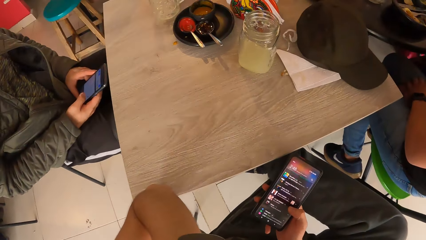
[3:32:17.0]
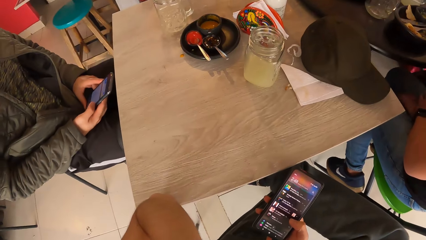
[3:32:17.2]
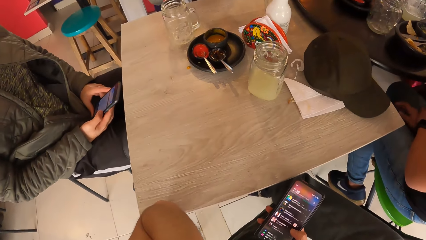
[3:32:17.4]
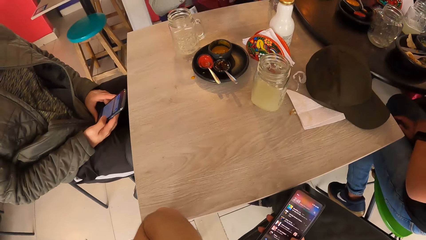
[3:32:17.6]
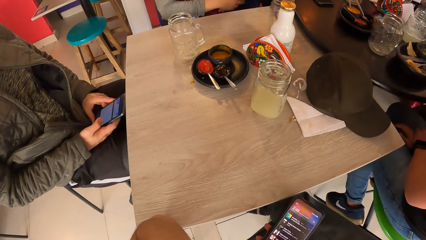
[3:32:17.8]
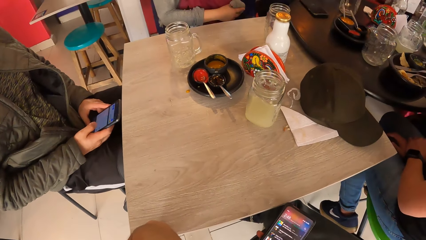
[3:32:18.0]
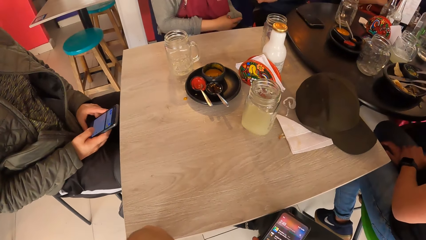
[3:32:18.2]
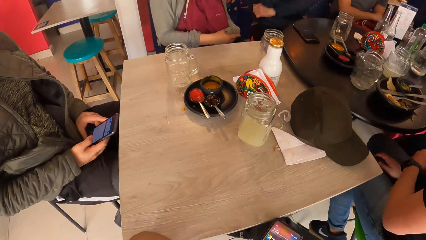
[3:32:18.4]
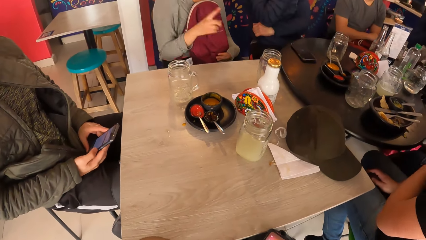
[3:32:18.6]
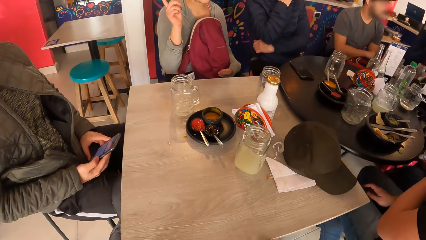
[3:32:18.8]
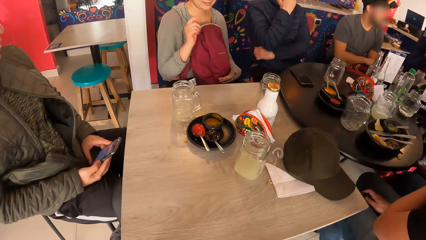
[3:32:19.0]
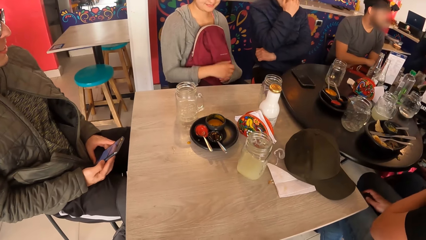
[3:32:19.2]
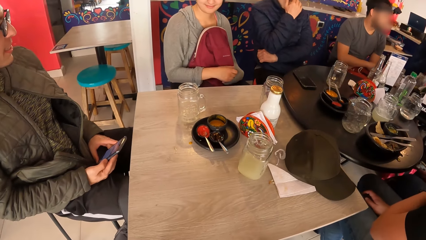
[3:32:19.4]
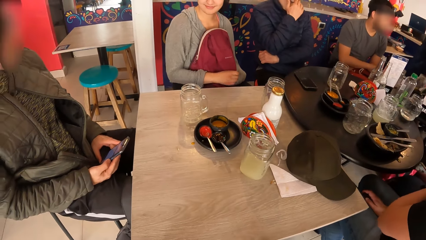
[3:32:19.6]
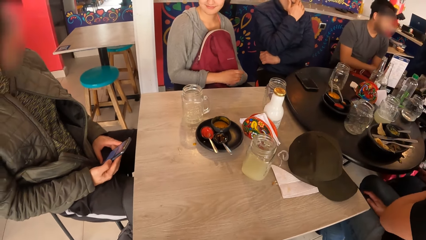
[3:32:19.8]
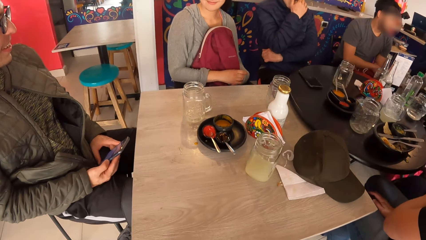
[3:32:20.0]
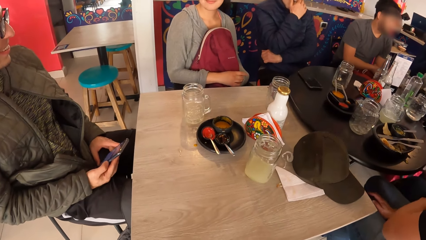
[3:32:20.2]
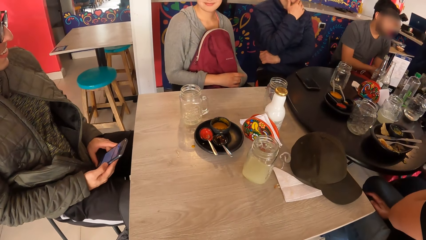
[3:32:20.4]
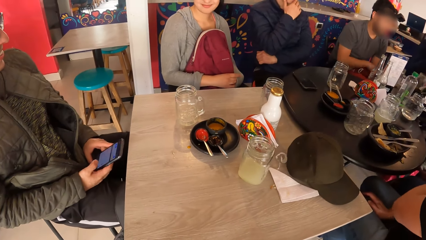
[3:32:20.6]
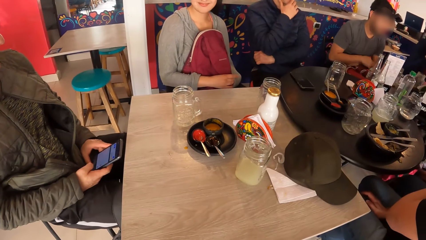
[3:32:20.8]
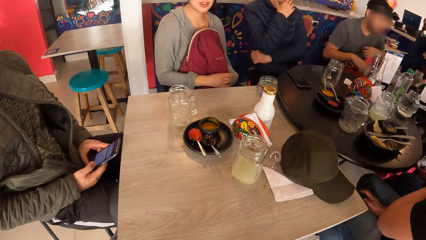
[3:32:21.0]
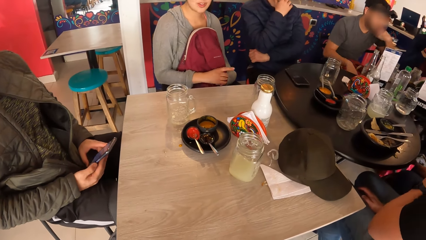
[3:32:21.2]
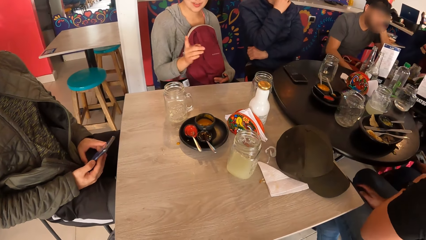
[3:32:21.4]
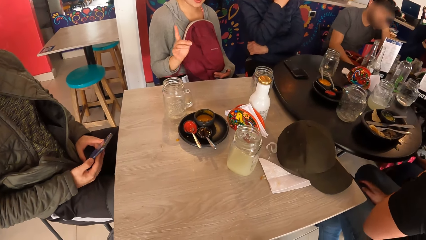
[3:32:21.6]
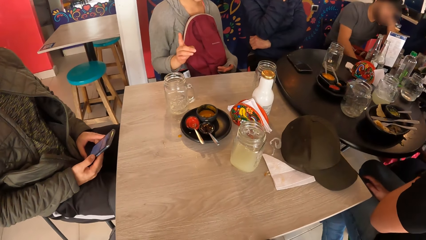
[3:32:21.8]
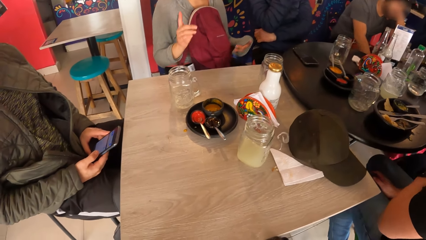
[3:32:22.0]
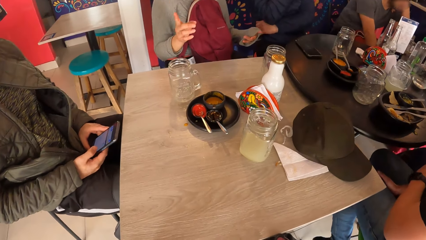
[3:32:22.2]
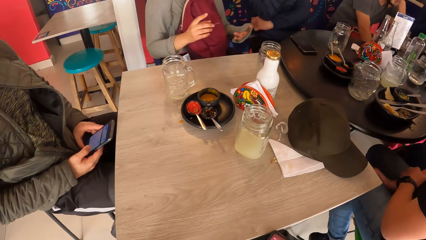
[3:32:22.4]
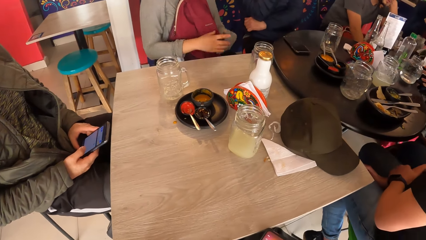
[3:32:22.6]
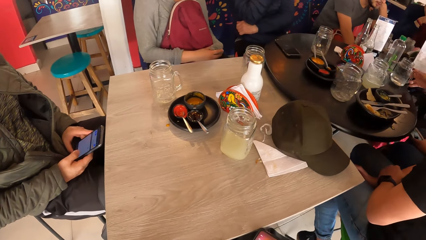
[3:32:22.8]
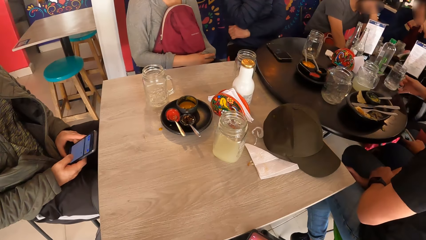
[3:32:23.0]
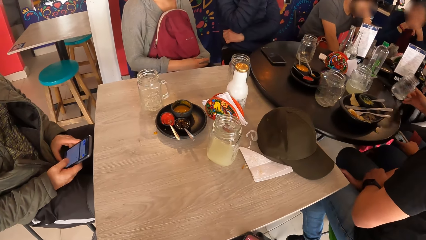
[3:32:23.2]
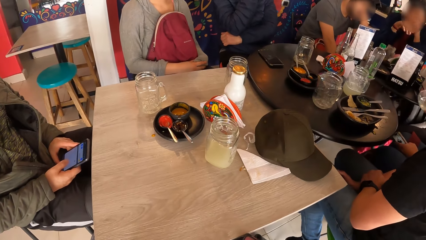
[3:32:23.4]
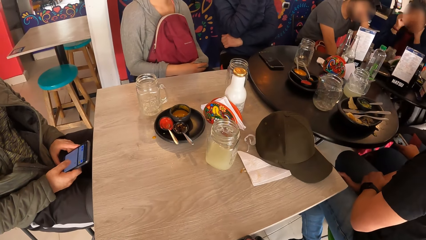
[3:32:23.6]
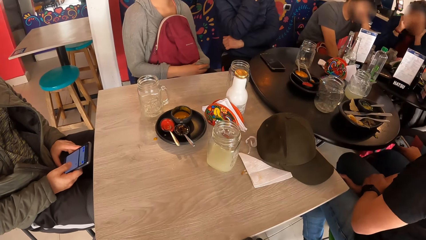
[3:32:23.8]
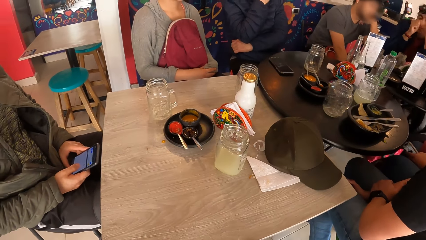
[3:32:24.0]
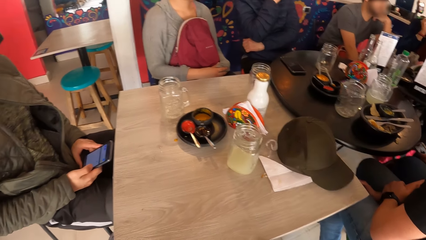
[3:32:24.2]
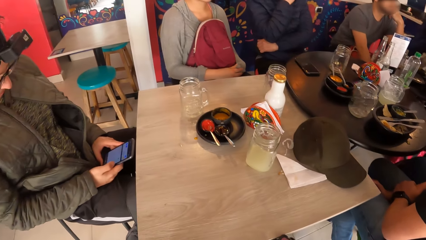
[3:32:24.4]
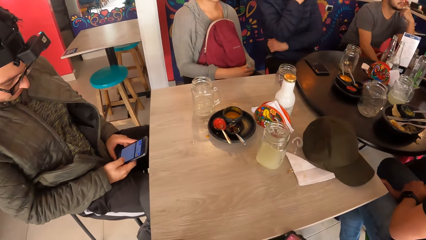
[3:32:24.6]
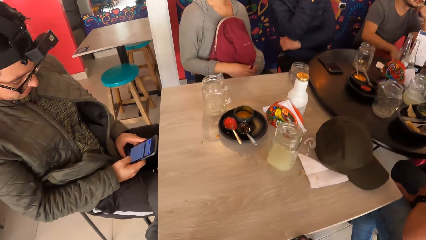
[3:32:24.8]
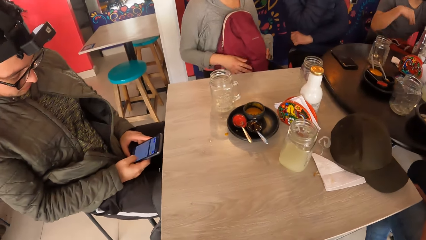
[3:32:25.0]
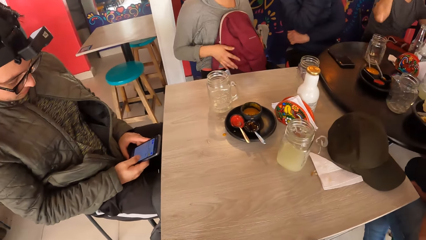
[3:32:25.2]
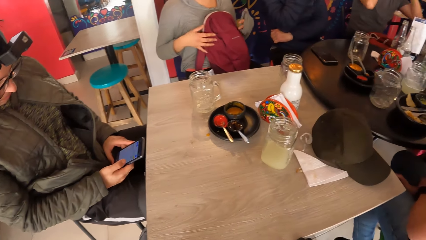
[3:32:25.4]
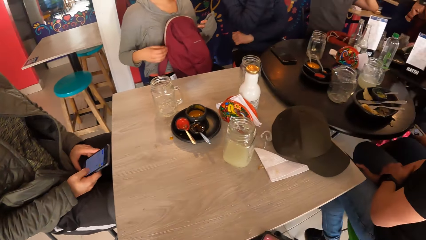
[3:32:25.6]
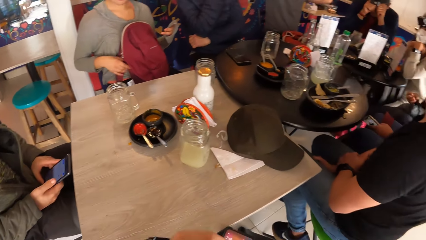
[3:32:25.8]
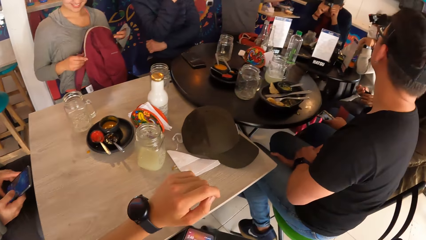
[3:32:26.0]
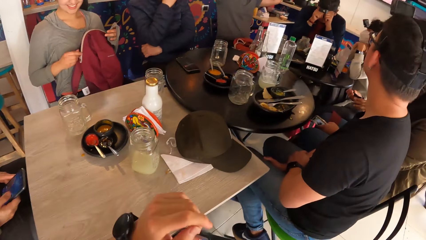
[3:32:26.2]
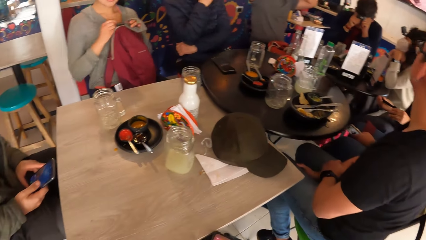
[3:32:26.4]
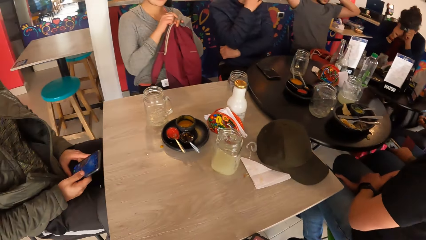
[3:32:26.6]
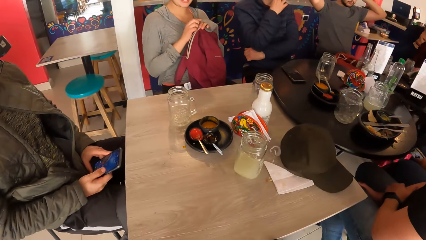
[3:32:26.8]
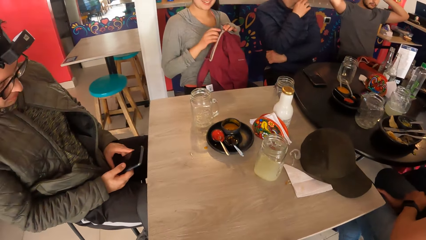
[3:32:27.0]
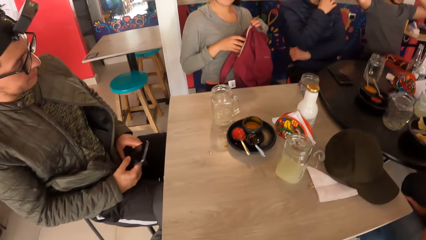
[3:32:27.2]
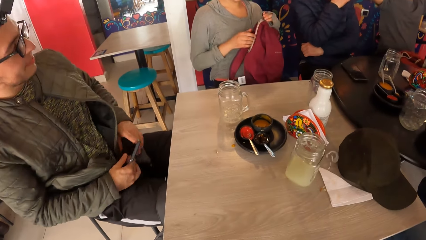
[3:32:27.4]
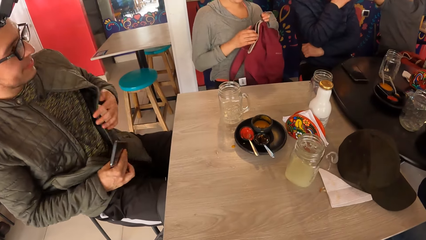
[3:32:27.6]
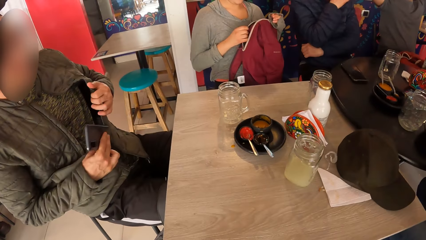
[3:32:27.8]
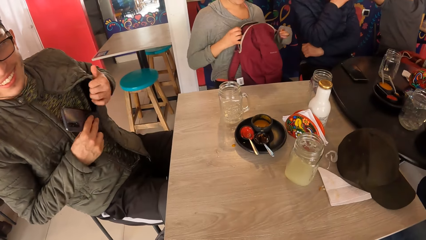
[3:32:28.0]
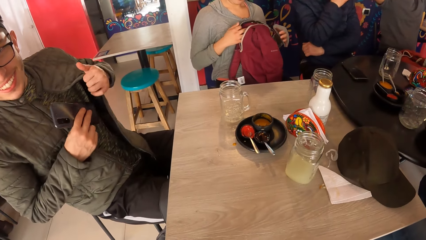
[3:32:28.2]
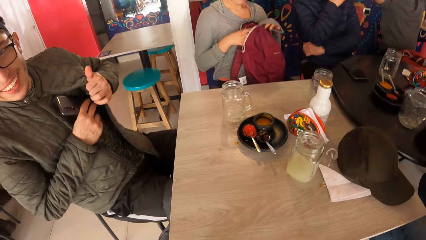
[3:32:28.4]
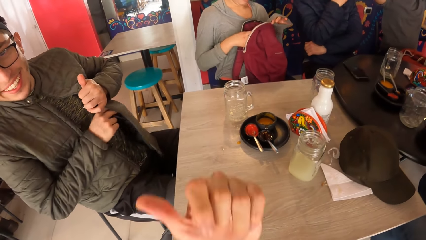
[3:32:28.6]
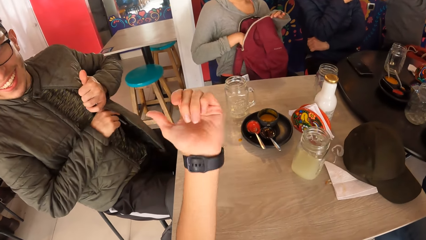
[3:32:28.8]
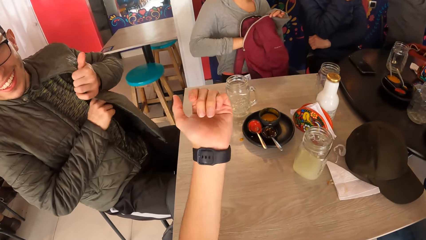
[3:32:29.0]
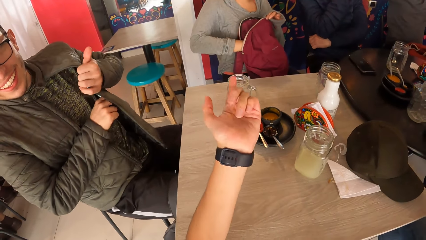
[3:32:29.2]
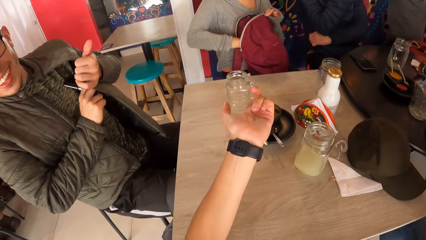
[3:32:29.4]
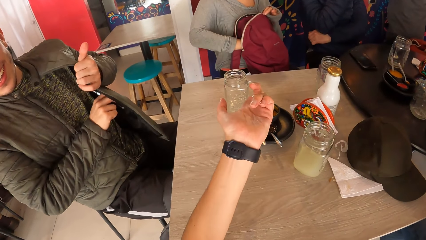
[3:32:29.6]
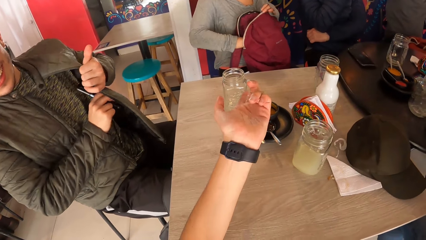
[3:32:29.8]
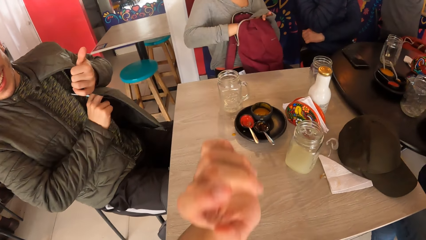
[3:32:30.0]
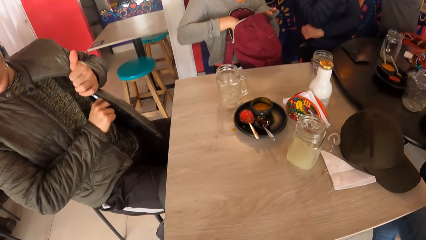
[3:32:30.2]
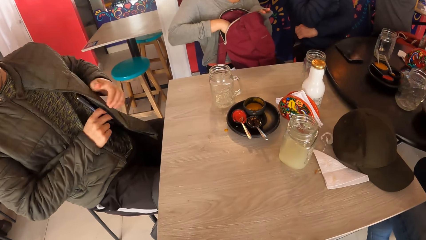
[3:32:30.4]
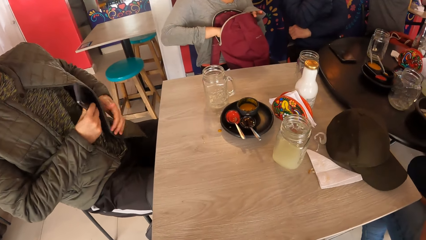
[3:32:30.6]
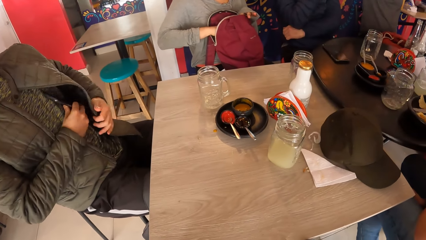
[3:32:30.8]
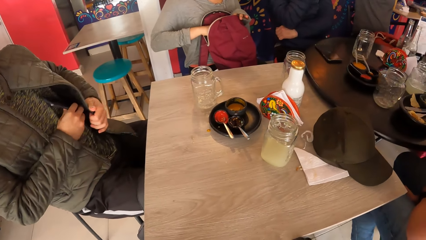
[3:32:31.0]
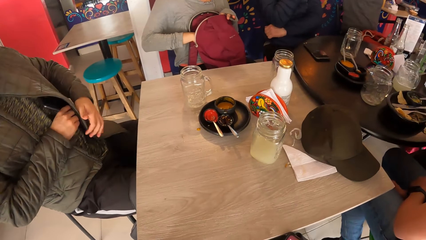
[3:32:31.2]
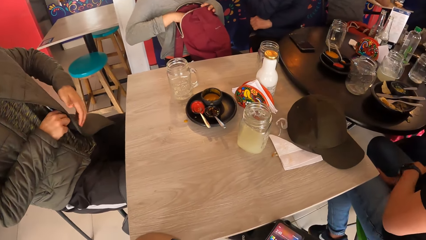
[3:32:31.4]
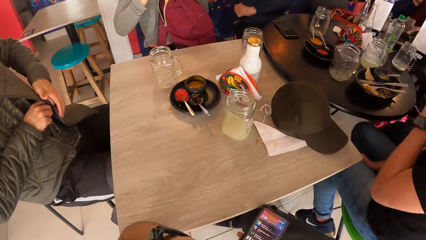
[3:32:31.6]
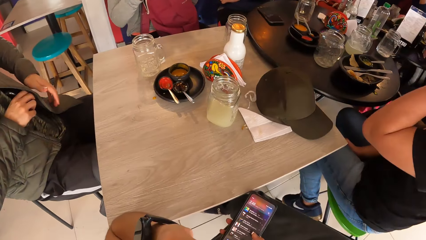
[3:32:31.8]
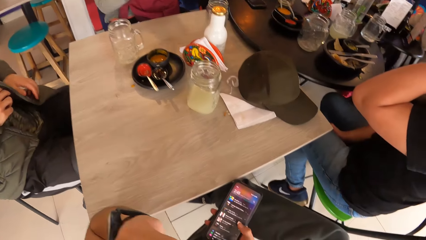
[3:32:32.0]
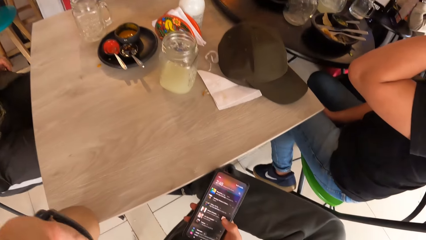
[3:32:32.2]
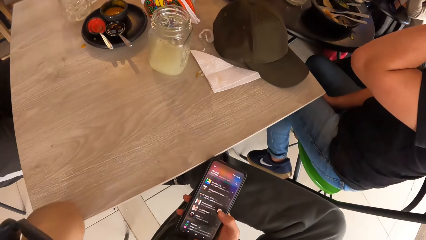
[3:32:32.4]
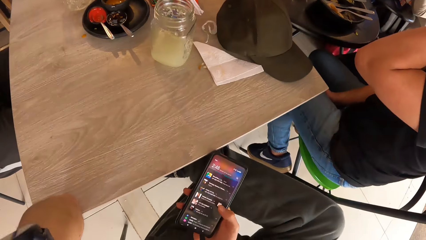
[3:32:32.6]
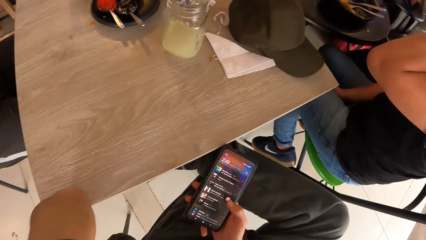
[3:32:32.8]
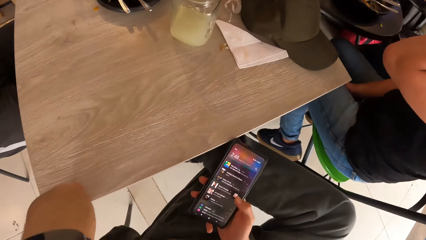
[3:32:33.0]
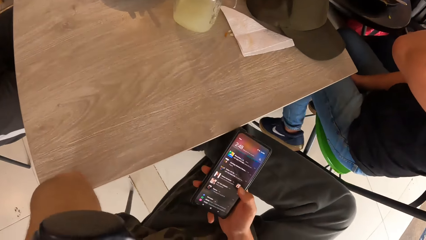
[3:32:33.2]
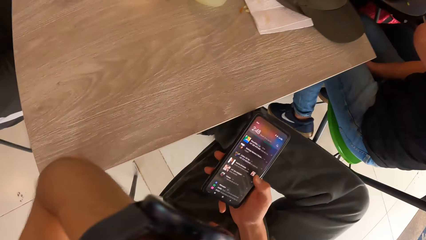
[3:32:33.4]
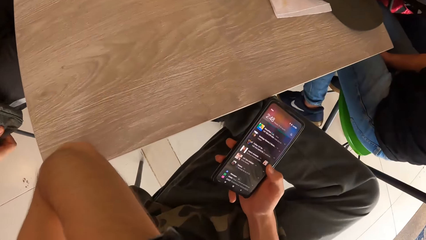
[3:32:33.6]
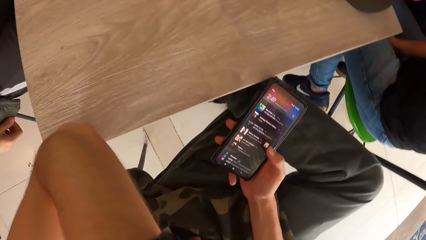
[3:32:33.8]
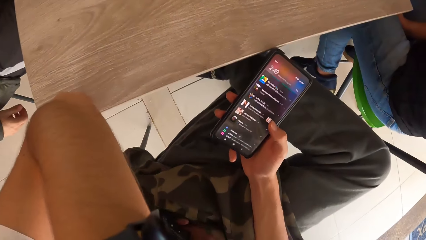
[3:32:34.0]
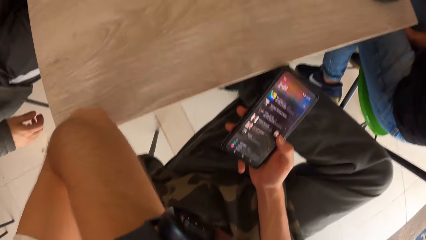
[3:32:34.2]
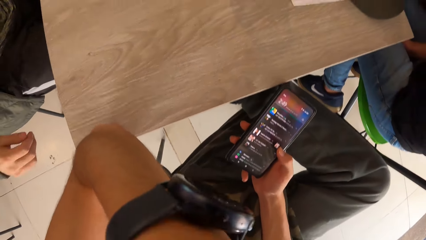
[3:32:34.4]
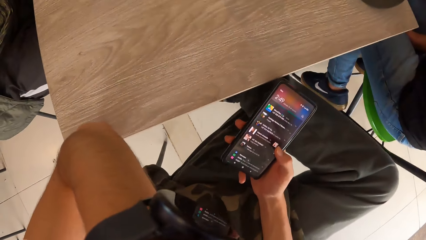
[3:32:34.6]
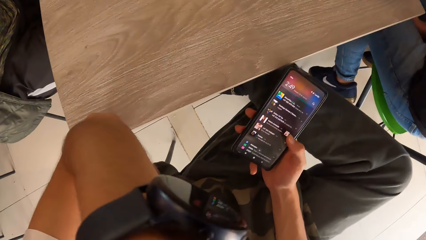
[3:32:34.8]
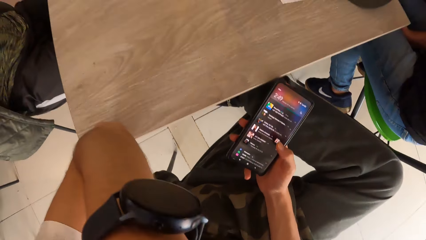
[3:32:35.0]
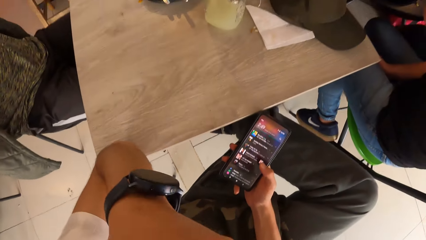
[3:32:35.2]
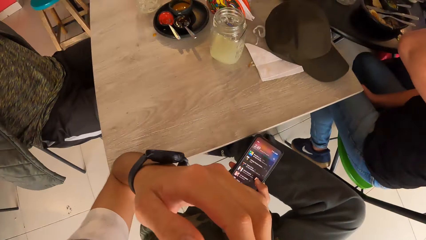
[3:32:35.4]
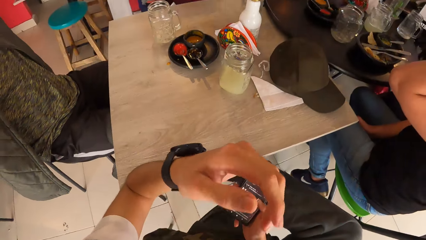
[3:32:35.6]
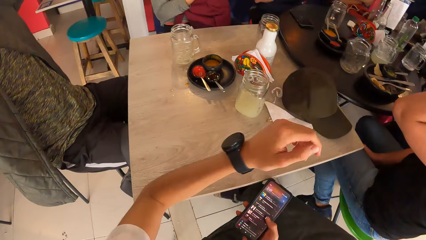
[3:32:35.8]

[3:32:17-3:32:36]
A man scrolls on a phone. The man operates the phone in his hands. A woman raises her right hand. The woman sways a hand, converses with the camera wearer, and gestures with her right hand. Another woman picks up a glass cup from the table with her right hand. The camera wearer looks around. The first woman opens a red bag on her lap with both hands. The camera wearer gestures with his left hand. He straightens a hand. The man puts the phone in his right hand into the jacket. The camera wearer gestures with his left hand. He straightens a hand. The first woman searches through the red bag on her lap with her right hand. The man converses with the camera wearer. Another man raises his left hand towards his face. The camera wearer raises his left hand towards his face and touches the face.
